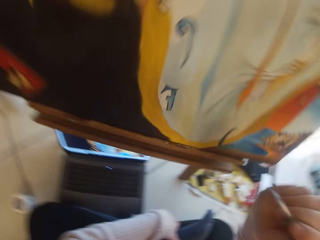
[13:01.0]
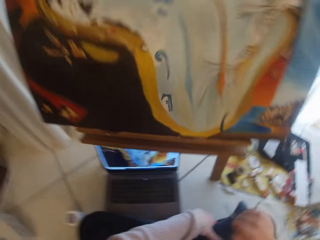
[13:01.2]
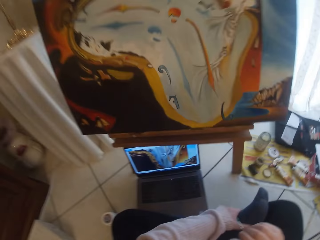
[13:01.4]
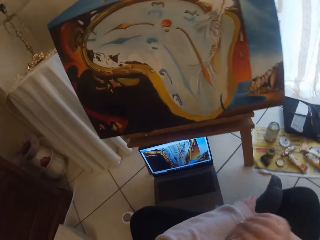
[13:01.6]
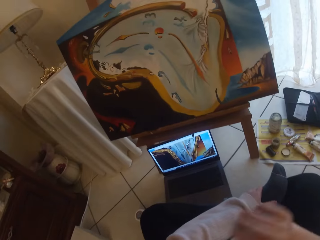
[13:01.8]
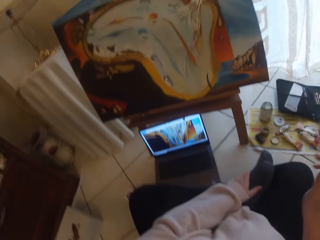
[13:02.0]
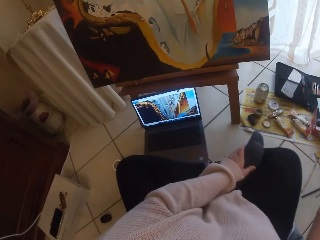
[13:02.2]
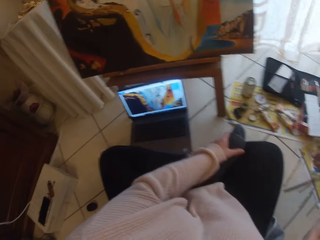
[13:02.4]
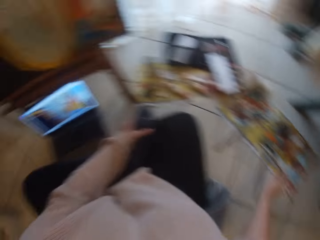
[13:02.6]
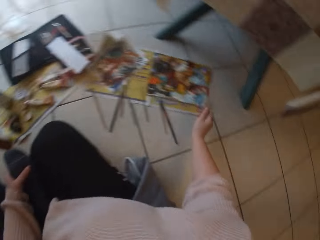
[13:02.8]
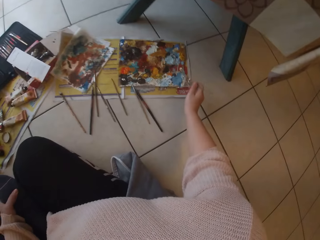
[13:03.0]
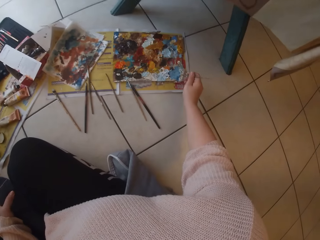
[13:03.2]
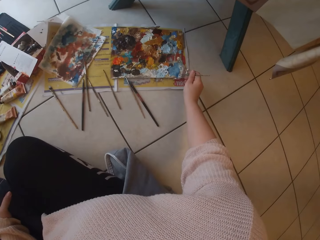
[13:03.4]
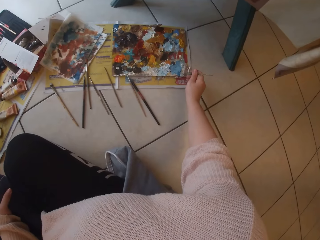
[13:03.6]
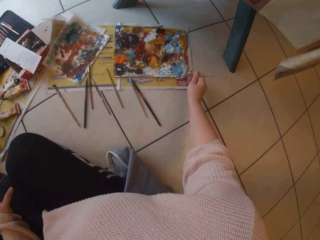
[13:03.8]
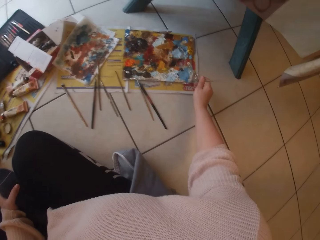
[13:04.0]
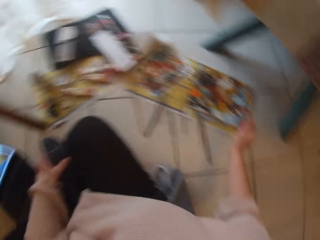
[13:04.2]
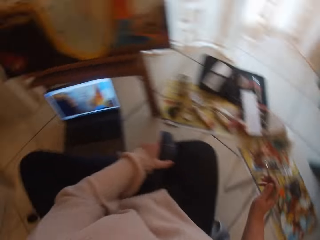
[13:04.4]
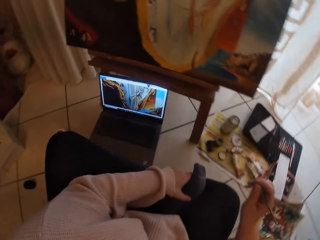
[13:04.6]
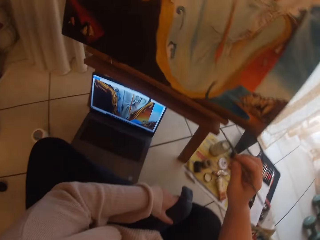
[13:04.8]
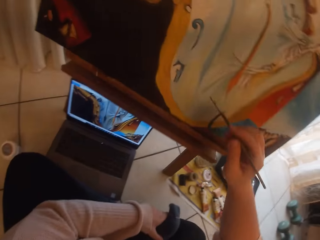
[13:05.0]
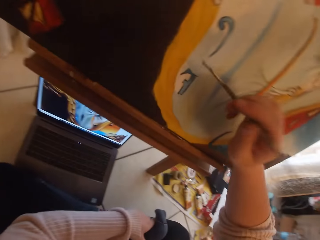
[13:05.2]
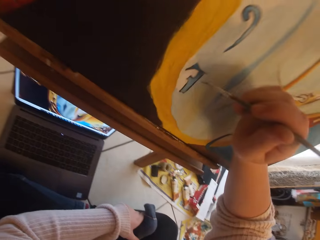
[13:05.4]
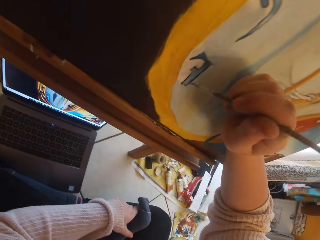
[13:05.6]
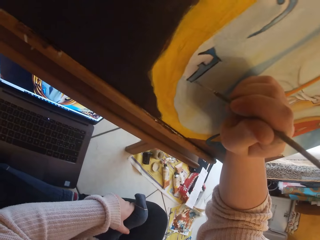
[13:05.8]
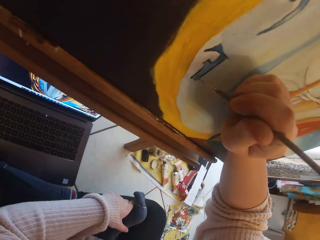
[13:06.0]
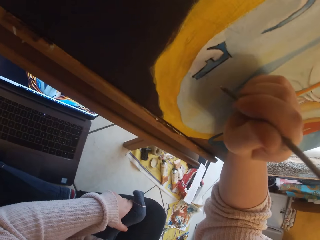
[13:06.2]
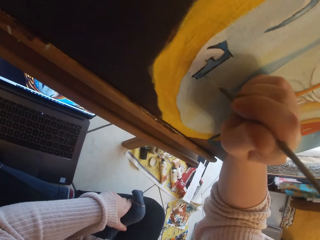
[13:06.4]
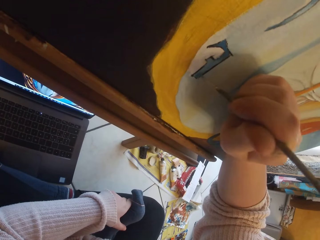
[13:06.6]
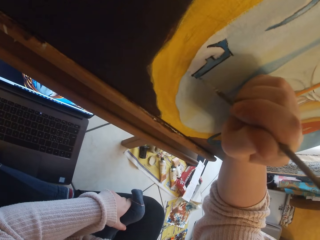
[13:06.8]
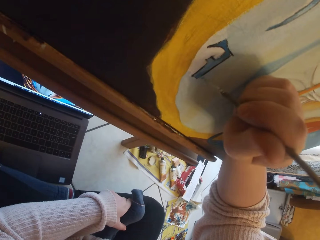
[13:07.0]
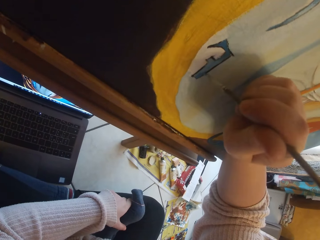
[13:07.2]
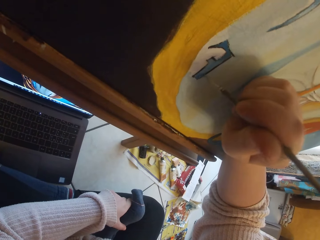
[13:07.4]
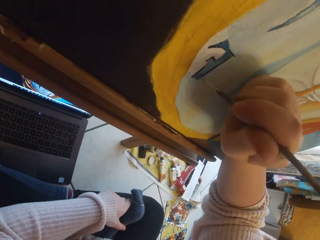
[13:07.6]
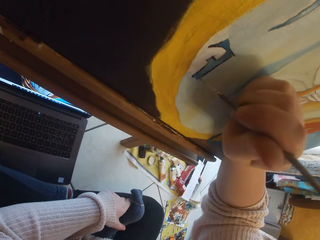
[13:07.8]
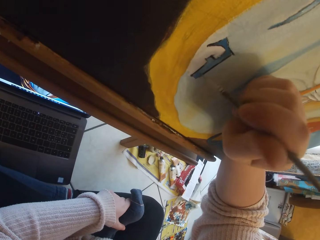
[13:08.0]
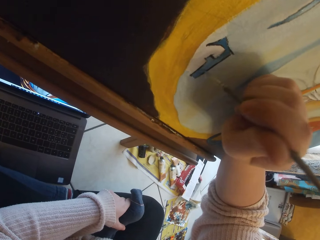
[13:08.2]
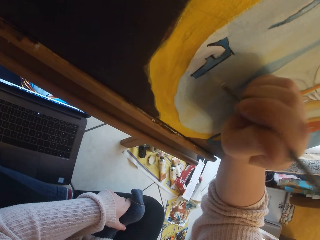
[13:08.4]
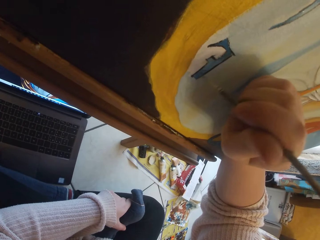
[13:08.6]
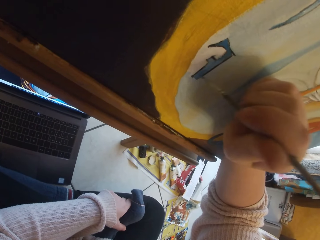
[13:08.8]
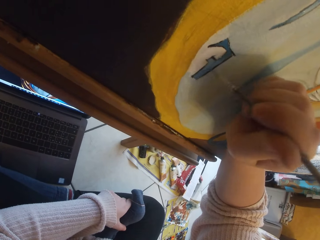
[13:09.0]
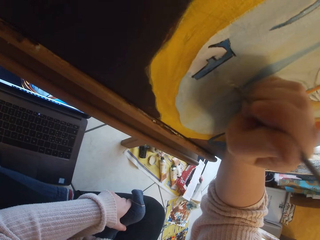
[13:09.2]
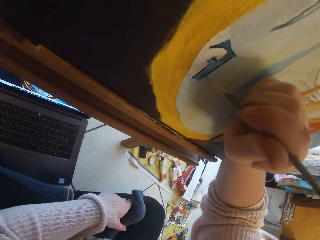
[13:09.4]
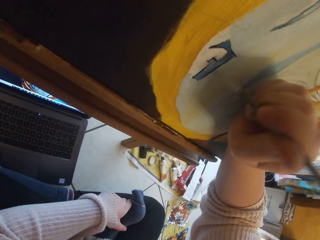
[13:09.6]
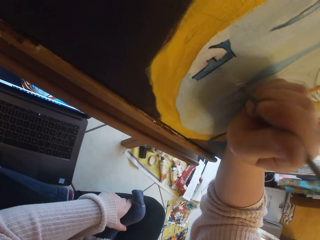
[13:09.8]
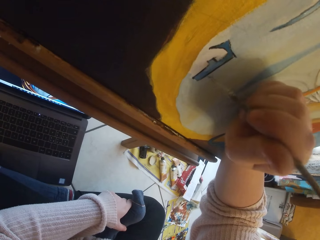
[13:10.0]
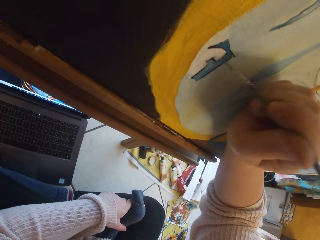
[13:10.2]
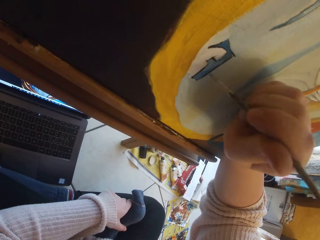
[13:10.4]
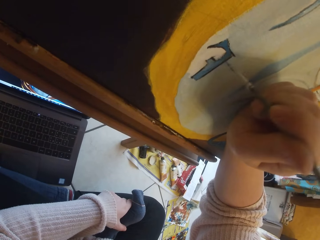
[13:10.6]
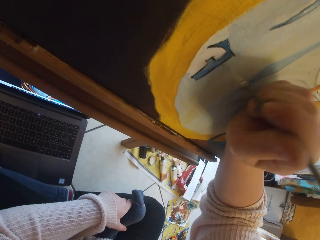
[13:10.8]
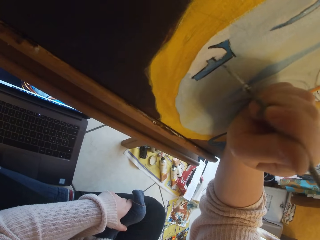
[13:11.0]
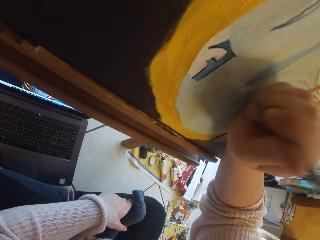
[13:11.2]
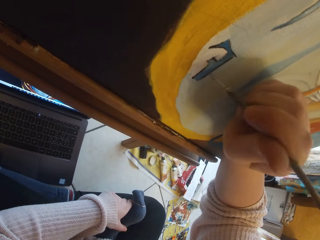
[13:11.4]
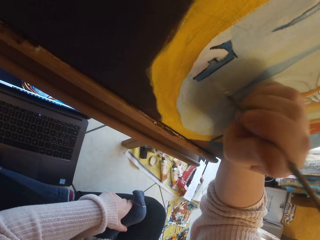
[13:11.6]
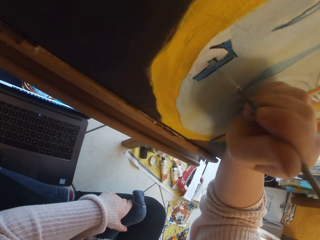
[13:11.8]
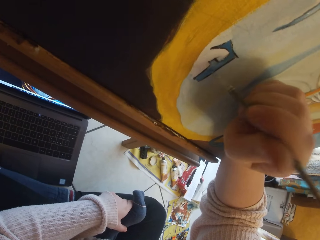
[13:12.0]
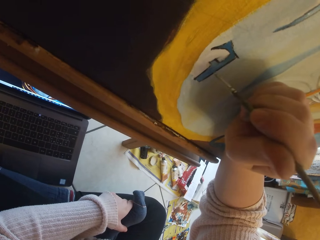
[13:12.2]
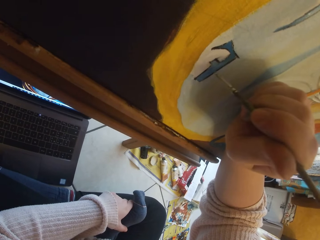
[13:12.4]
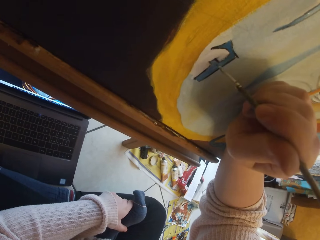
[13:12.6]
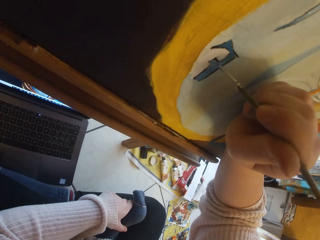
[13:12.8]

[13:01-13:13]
The camera wearer removes the brush from the painting. She scratches her face with her right hand. She scoops paint from the pallet on the ground with the paintbrush in her right hand. She paints the image from the laptop on the ground on the canvas with the paintbrush in her right hand.

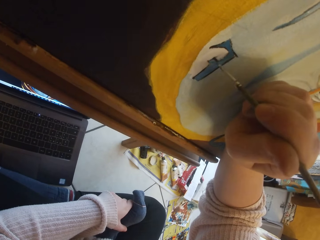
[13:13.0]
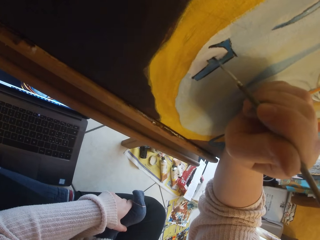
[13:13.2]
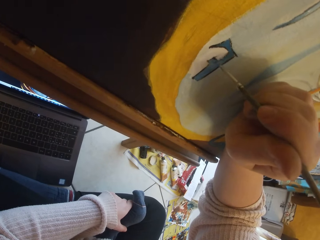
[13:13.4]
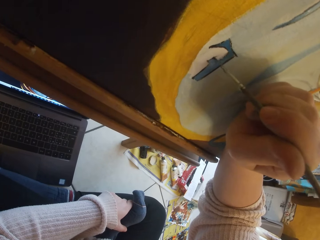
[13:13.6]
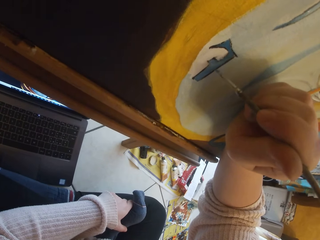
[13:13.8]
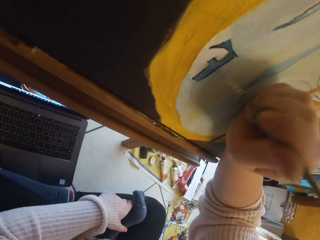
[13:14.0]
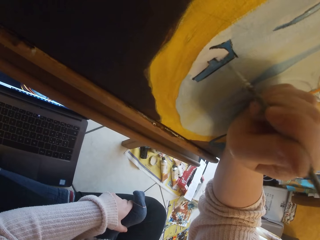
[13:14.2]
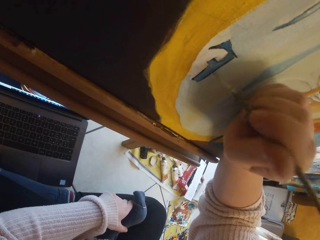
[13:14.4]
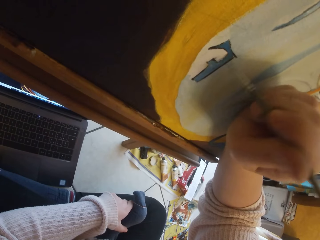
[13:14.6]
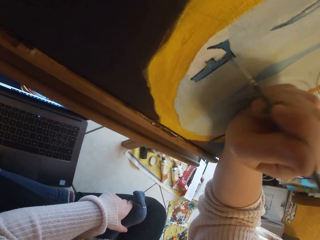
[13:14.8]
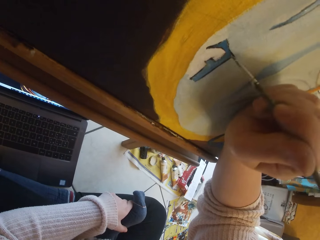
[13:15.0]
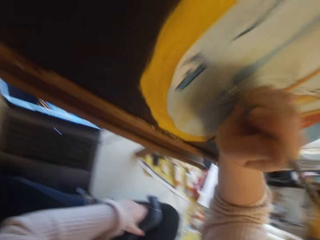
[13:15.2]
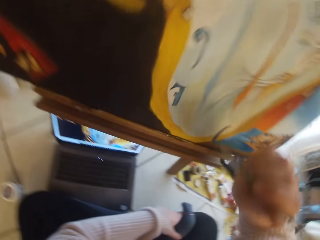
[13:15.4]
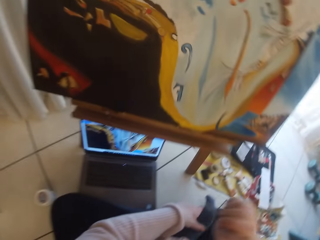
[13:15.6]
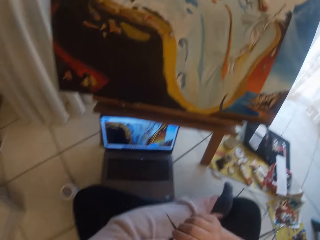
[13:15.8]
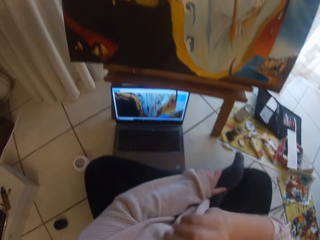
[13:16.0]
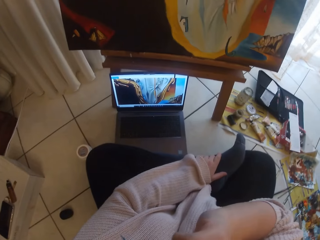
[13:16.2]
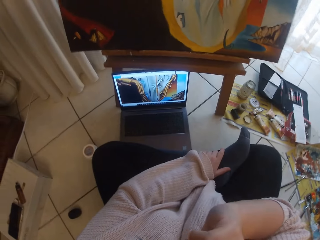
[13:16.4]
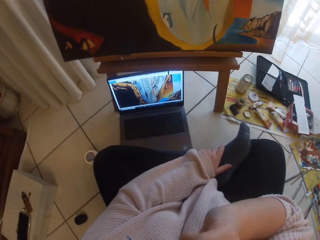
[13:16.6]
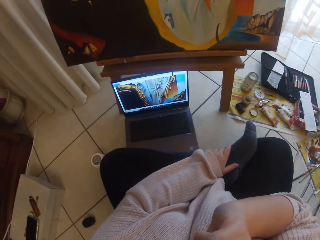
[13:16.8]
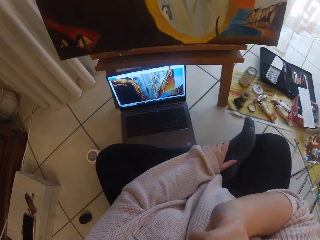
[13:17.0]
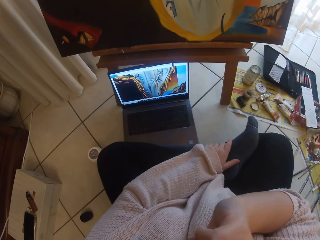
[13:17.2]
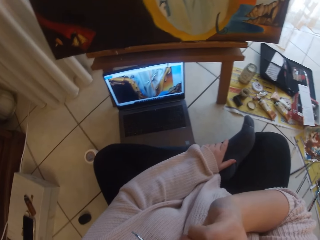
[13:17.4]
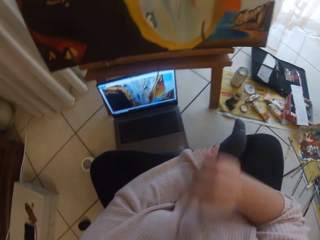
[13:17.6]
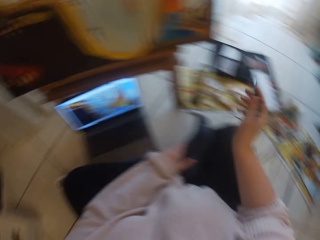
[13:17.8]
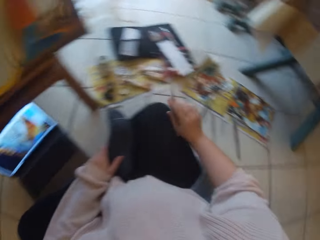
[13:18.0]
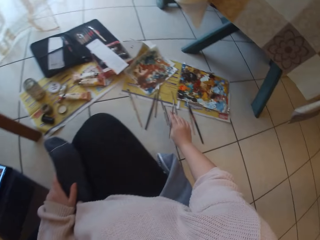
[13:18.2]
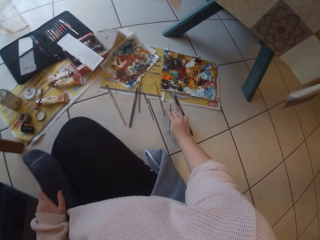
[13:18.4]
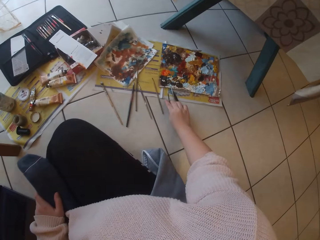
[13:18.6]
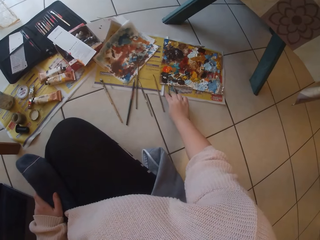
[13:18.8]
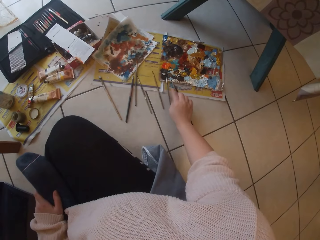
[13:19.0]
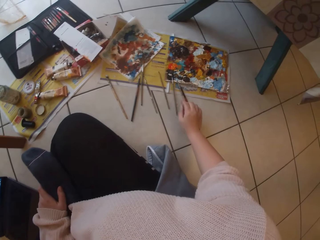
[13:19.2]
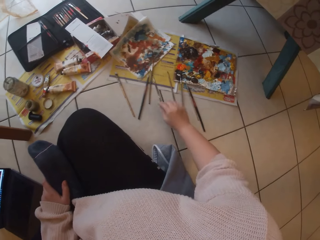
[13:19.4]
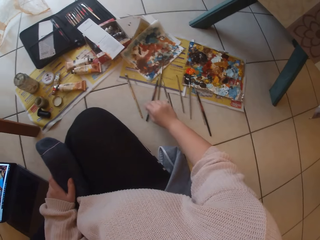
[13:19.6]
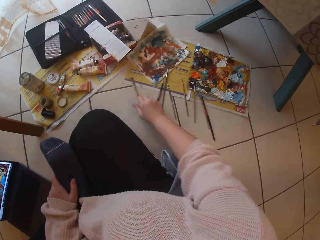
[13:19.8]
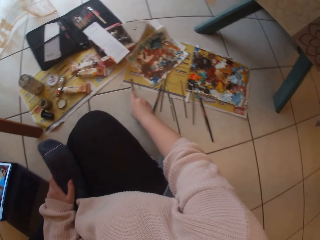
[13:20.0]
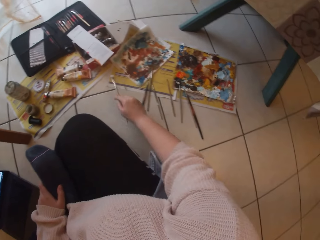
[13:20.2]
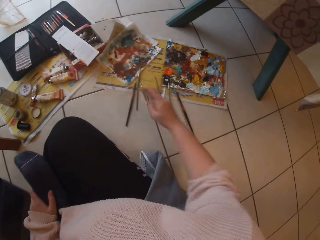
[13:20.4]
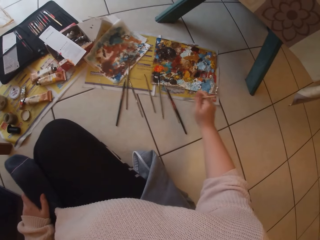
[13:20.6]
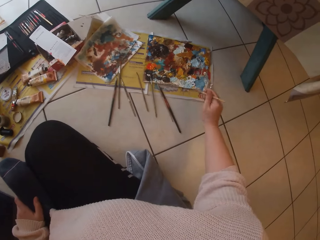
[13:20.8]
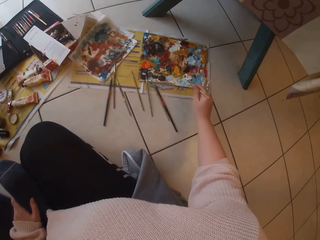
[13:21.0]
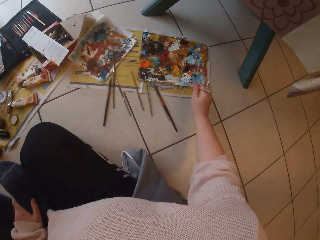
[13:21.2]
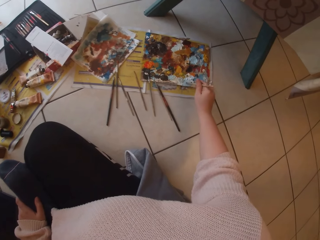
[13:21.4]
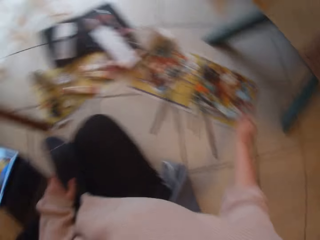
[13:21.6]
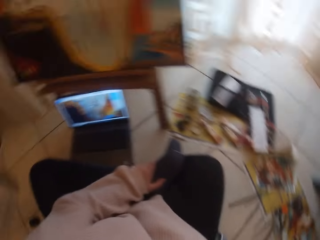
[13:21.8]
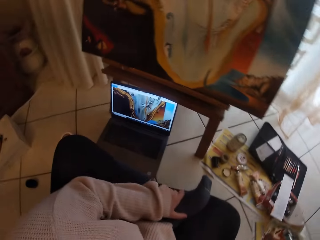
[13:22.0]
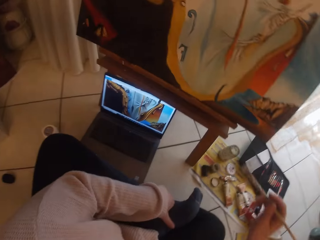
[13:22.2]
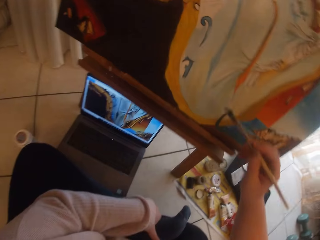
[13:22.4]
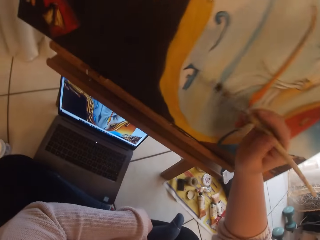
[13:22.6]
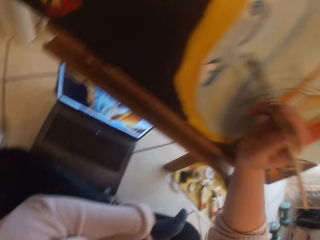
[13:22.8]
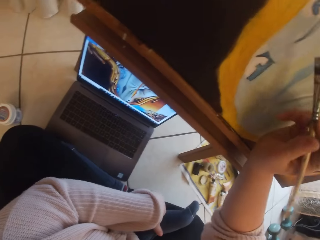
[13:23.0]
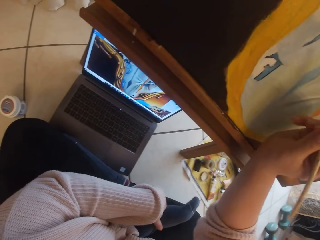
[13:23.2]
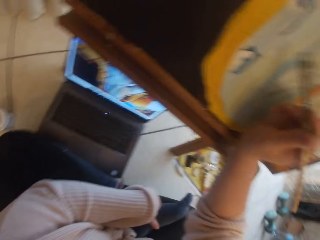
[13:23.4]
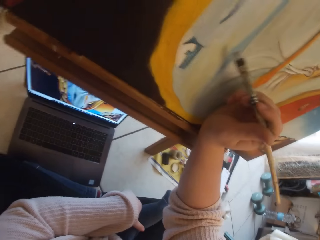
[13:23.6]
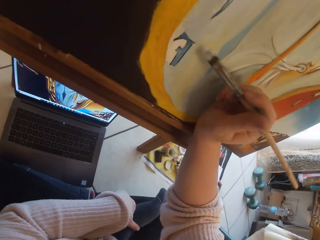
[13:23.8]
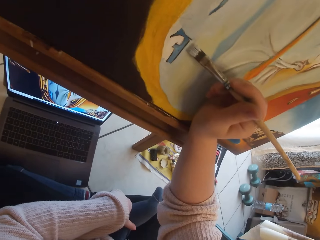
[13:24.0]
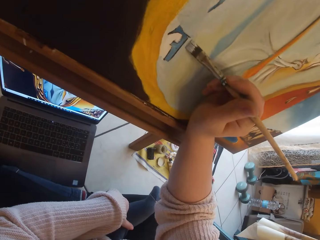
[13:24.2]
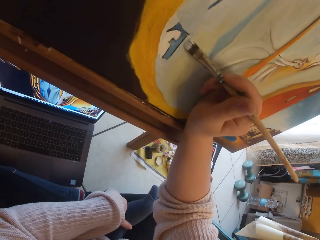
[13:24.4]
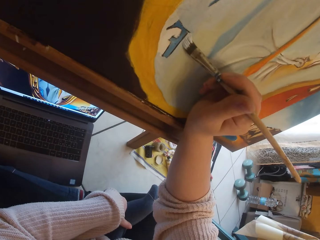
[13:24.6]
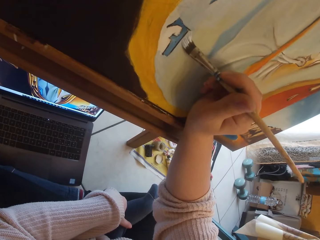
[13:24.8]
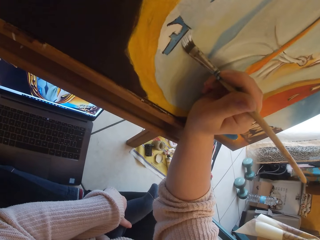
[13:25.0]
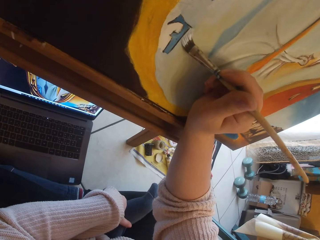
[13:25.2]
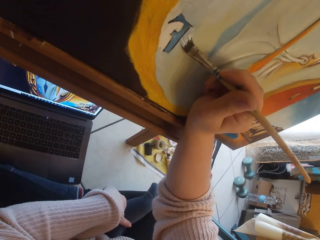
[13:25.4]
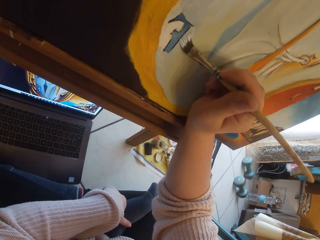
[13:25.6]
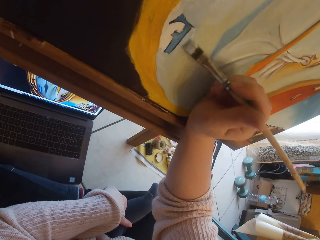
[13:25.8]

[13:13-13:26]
The camera wearer removes the brush from the painting. She scratches her face with her right hand. She drops the paintbrush in her right hand on the pallet on the ground. She picks a paintbrush from the ground with her right hand. She scoops paint from the pallet on the ground with the paintbrush in her right hand. She paints the image from the laptop on the ground on the canvas with the paintbrush in her right hand.
